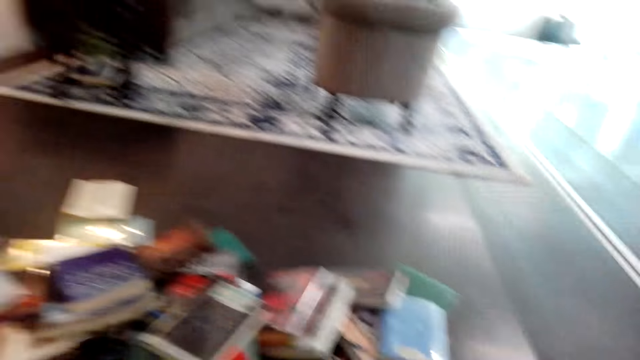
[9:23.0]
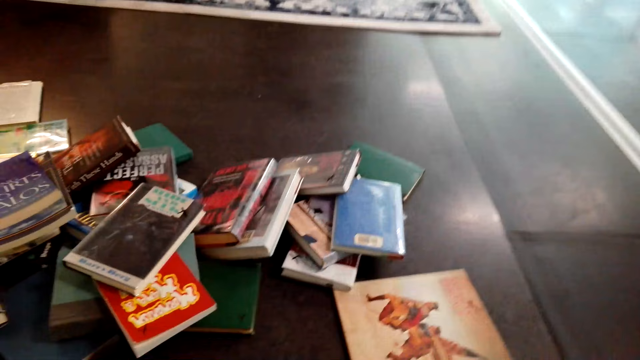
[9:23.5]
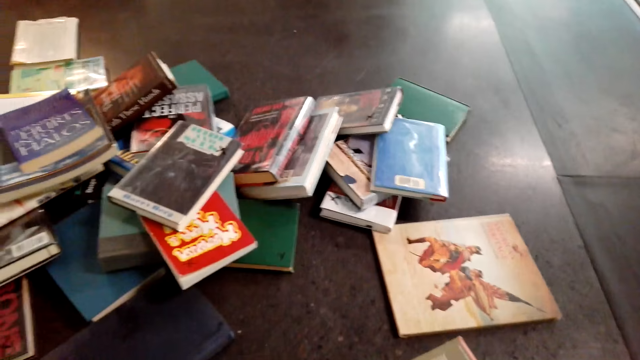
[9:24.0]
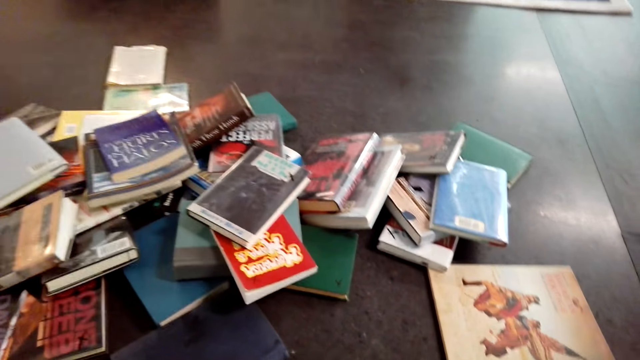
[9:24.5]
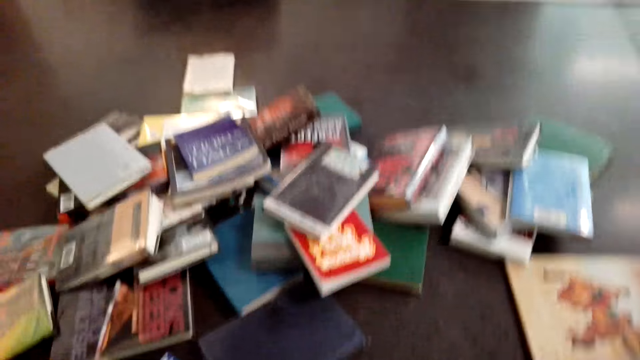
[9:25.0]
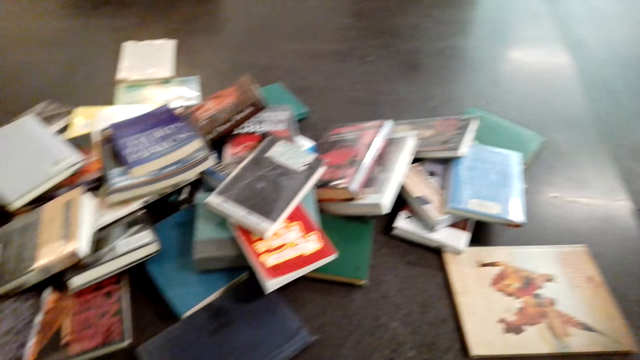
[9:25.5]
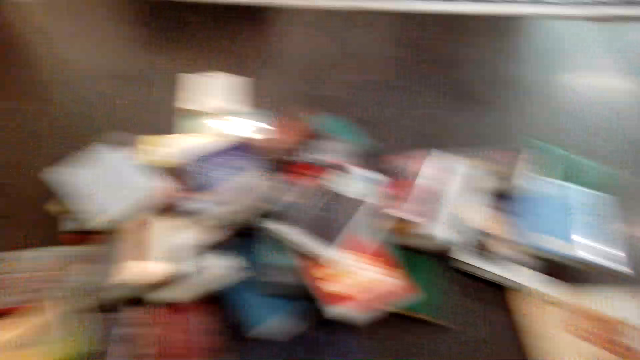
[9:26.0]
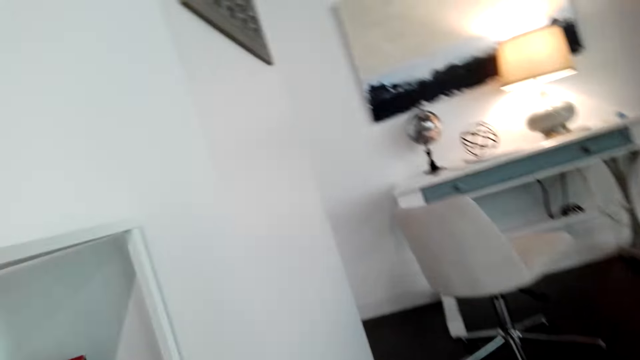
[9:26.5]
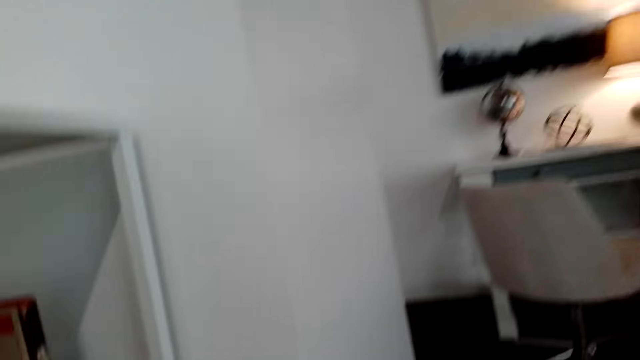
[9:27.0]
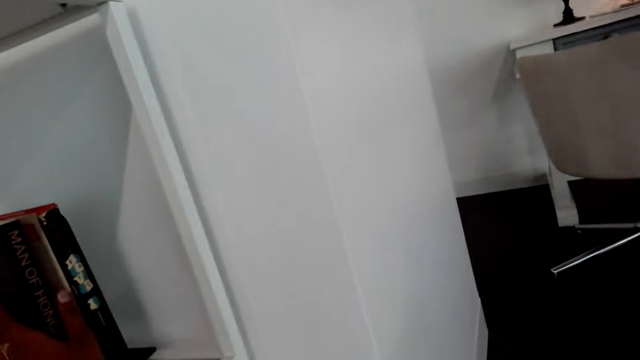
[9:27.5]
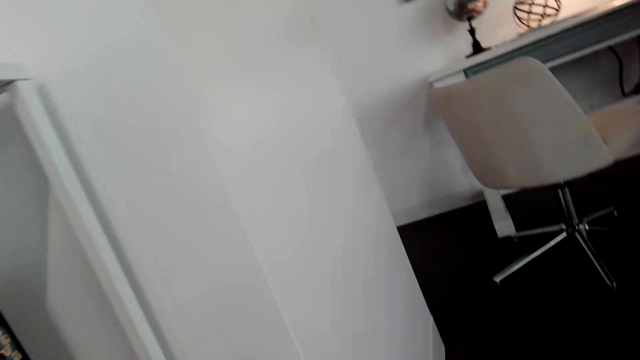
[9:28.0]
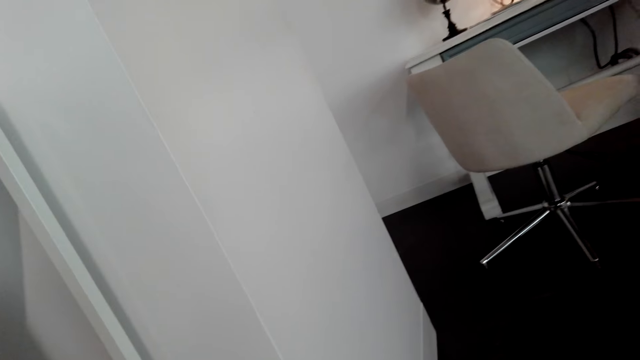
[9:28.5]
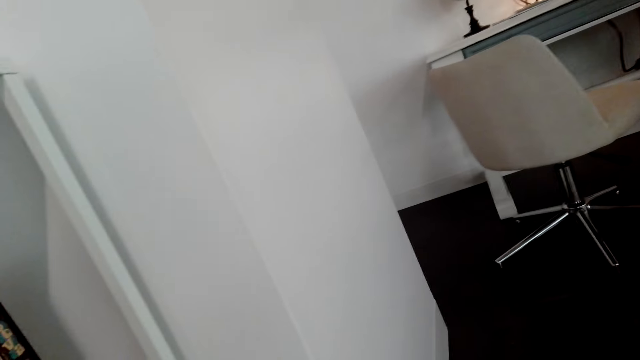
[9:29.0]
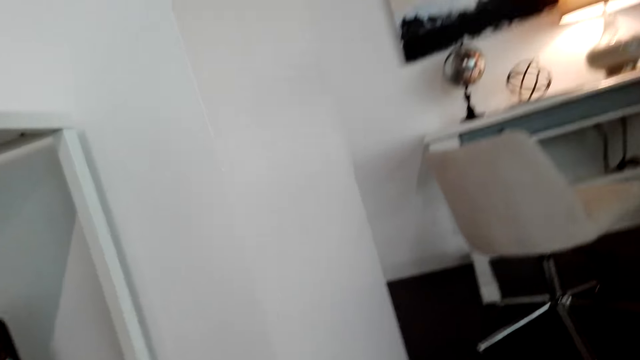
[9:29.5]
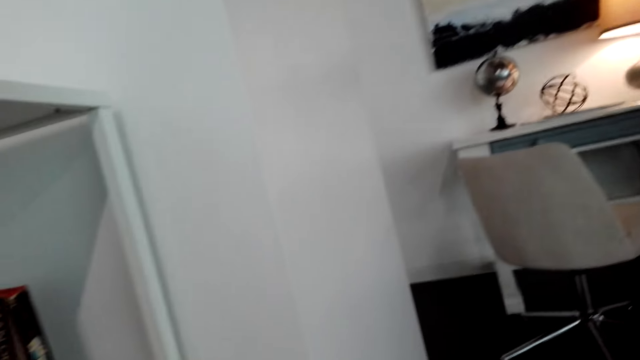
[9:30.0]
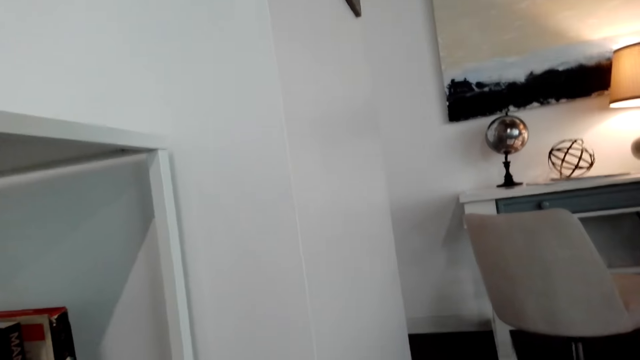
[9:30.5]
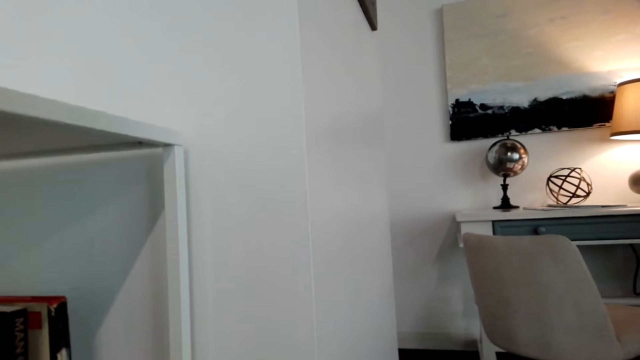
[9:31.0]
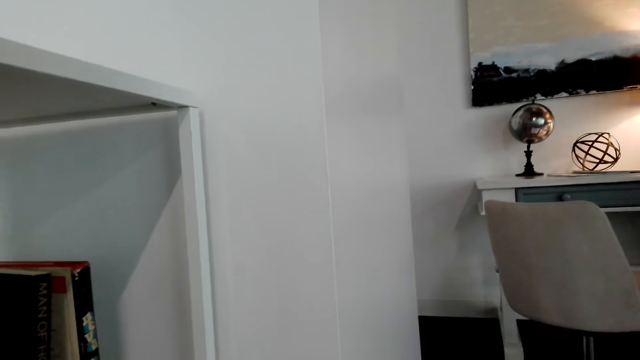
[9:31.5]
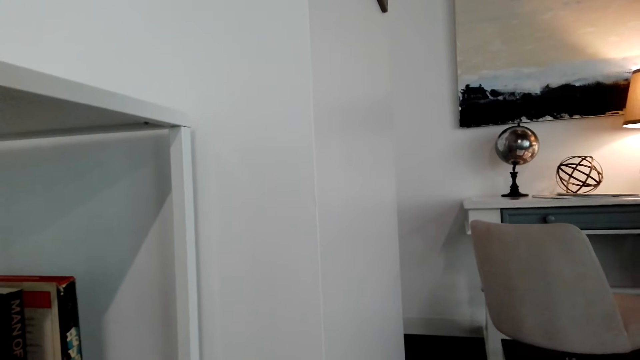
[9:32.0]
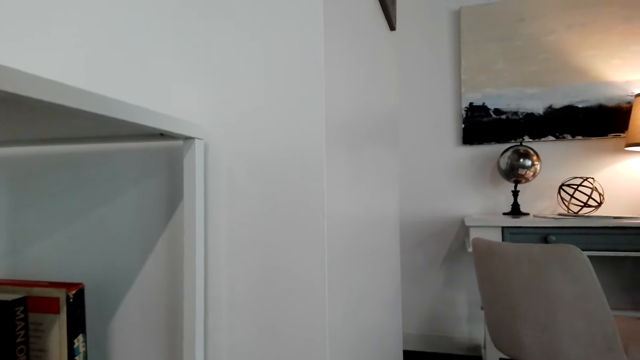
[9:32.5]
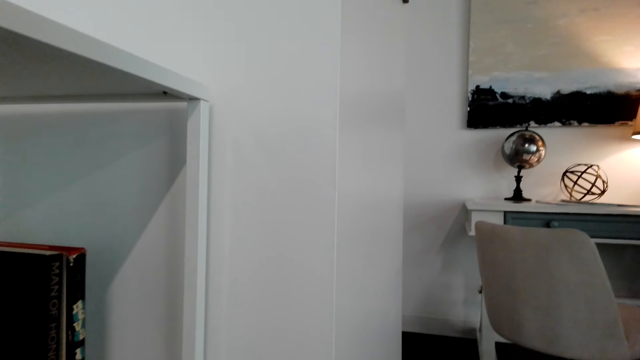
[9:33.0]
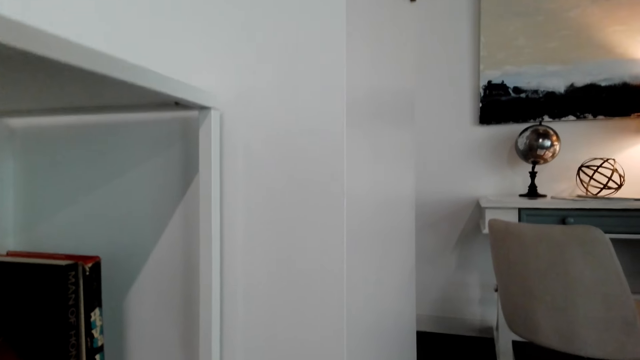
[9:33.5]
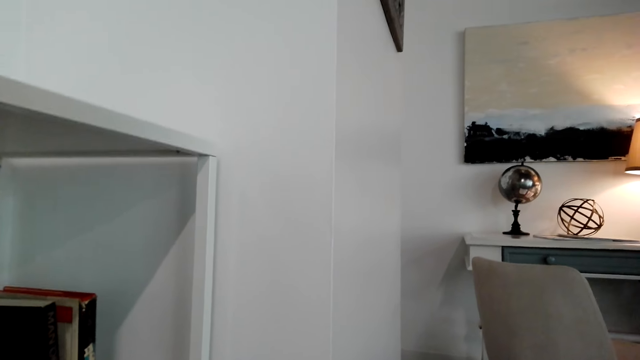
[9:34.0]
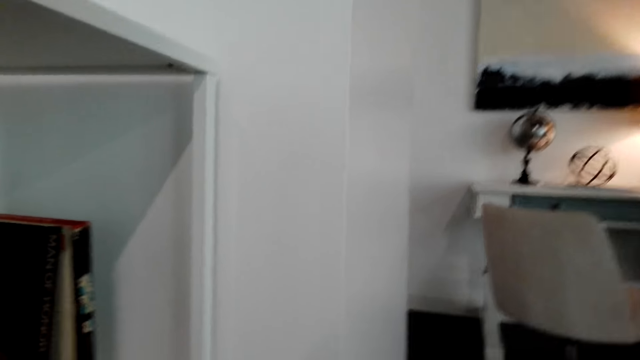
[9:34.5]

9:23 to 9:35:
The camera wearer picks up a book. They place the book on the shelf. They arrange books in the shelf.

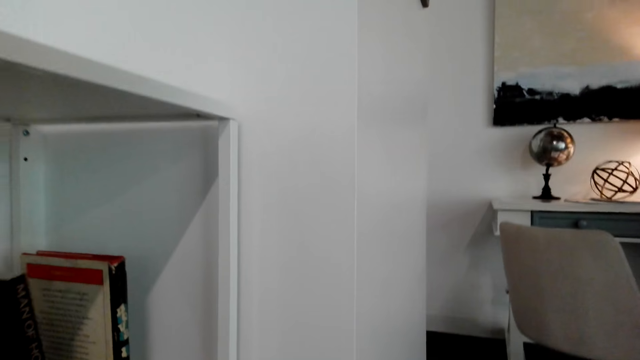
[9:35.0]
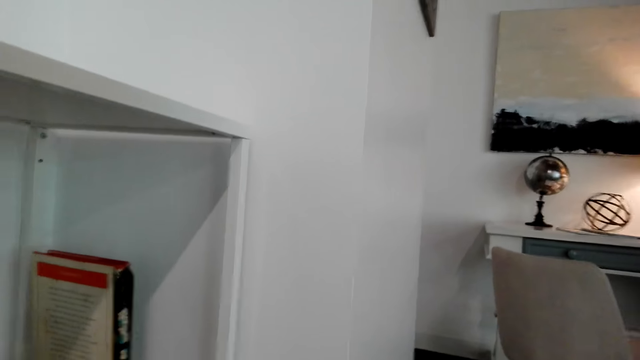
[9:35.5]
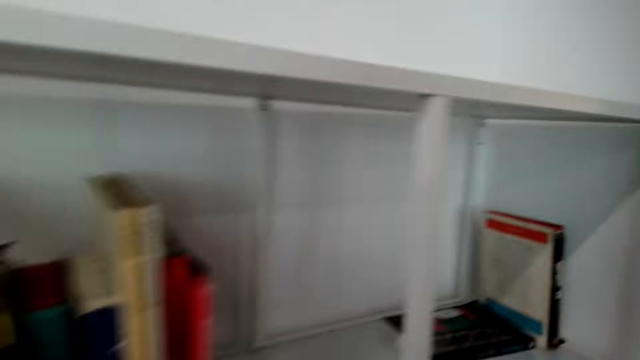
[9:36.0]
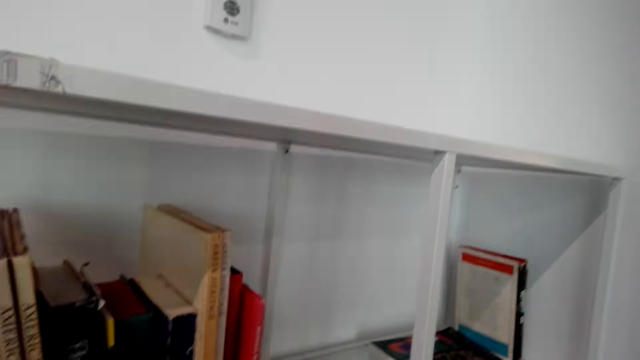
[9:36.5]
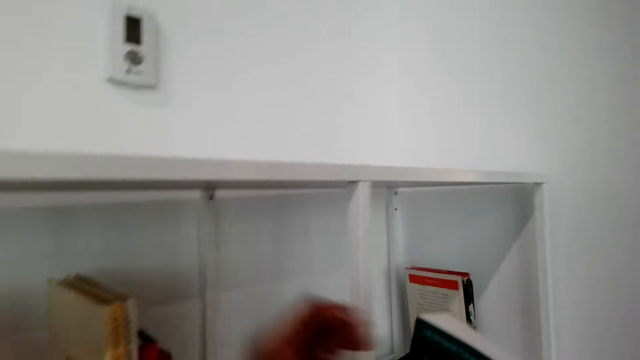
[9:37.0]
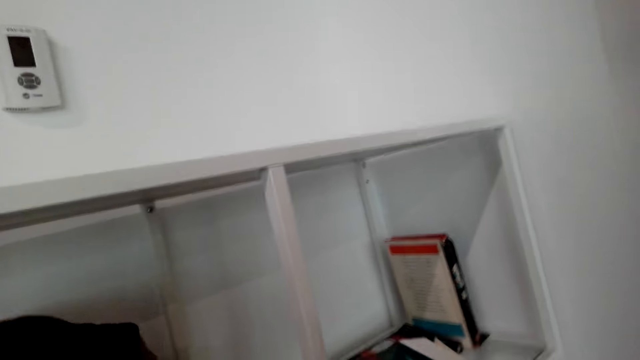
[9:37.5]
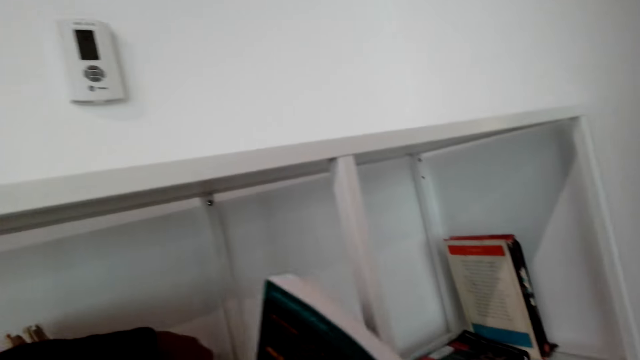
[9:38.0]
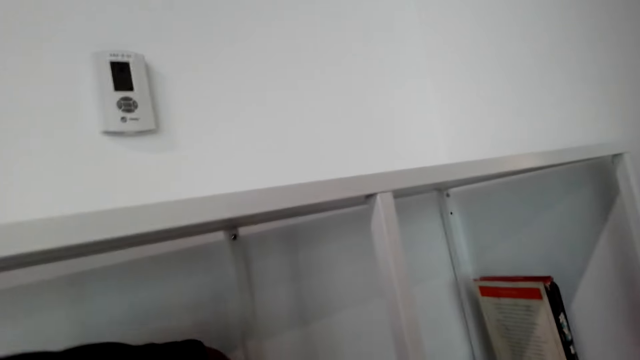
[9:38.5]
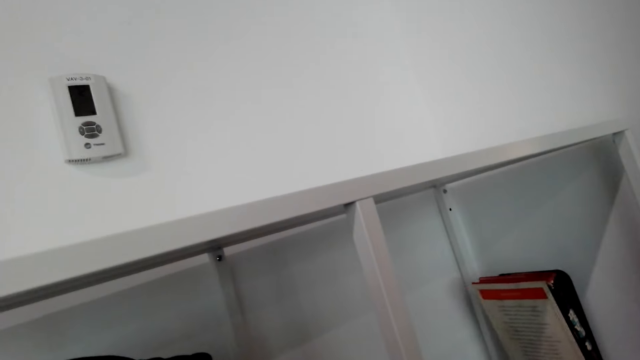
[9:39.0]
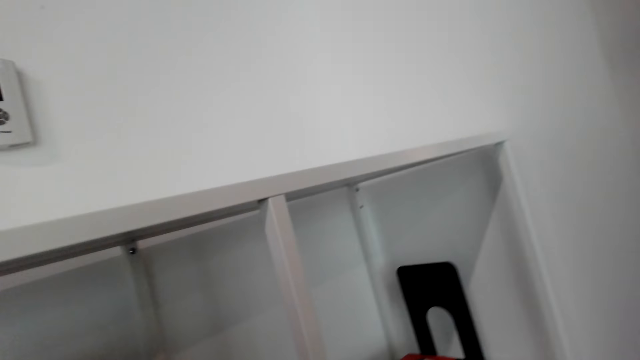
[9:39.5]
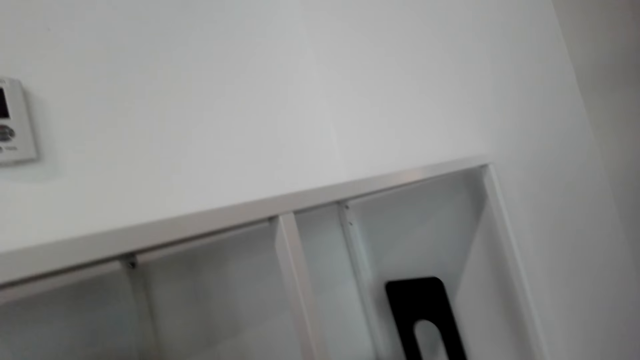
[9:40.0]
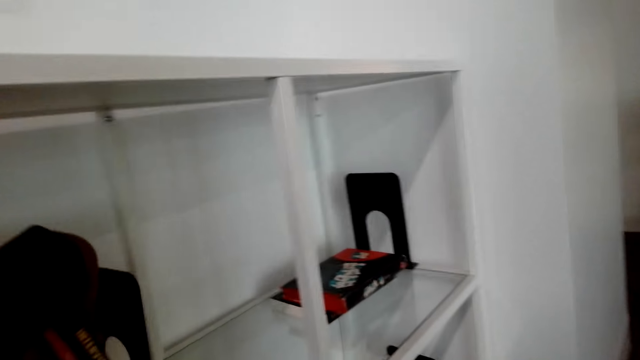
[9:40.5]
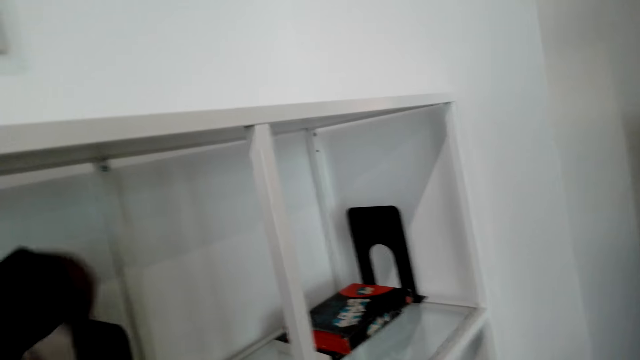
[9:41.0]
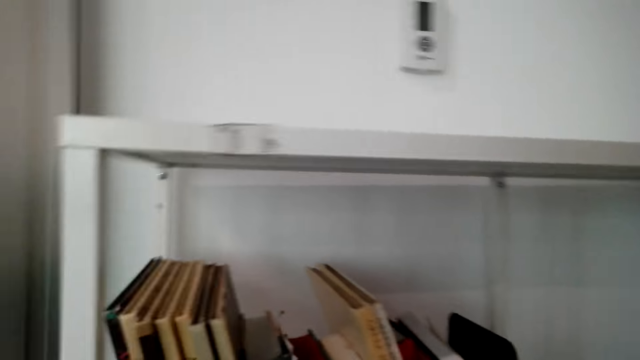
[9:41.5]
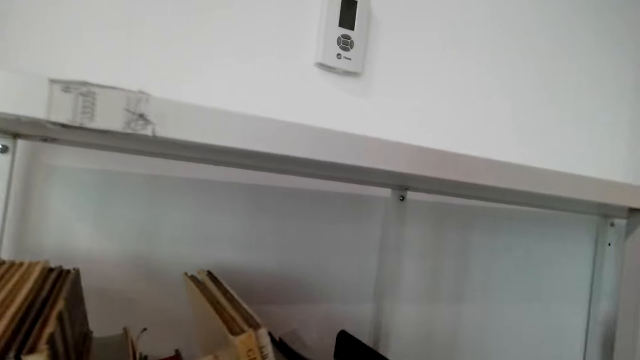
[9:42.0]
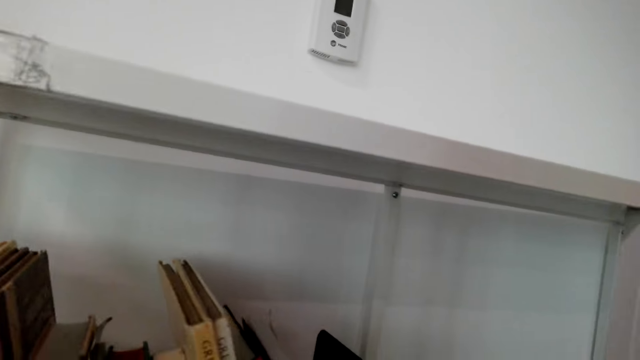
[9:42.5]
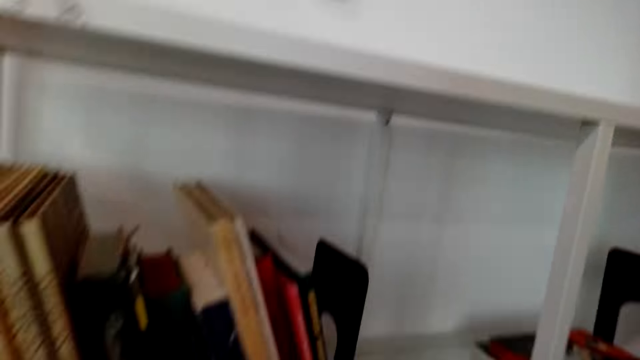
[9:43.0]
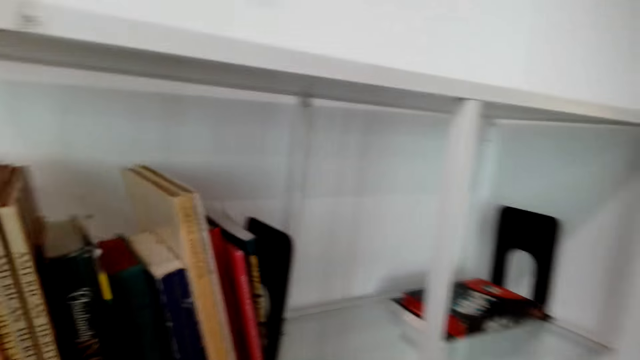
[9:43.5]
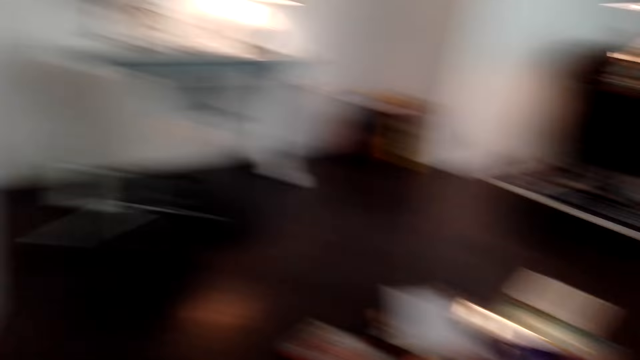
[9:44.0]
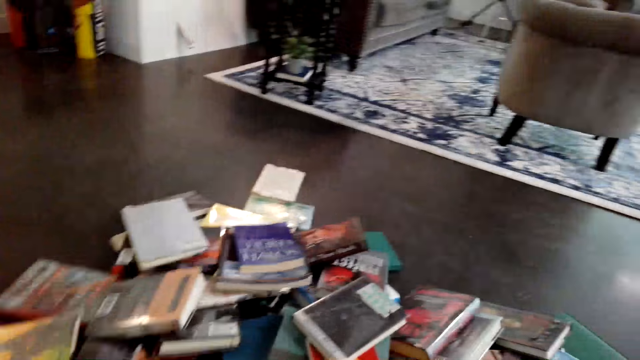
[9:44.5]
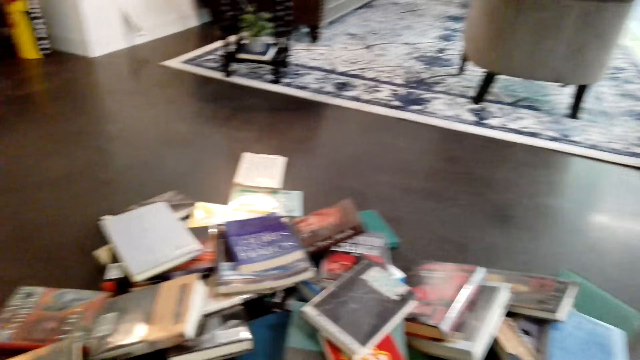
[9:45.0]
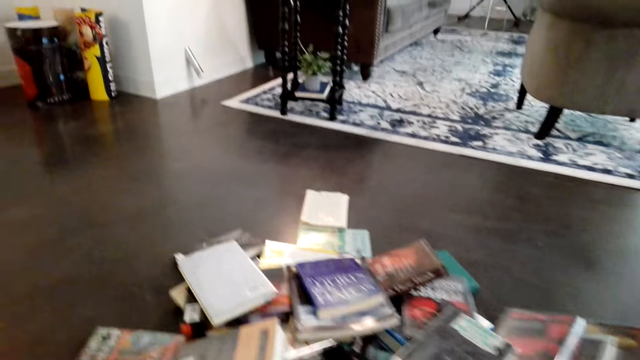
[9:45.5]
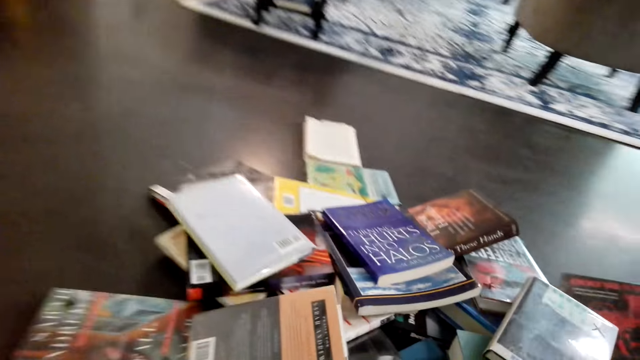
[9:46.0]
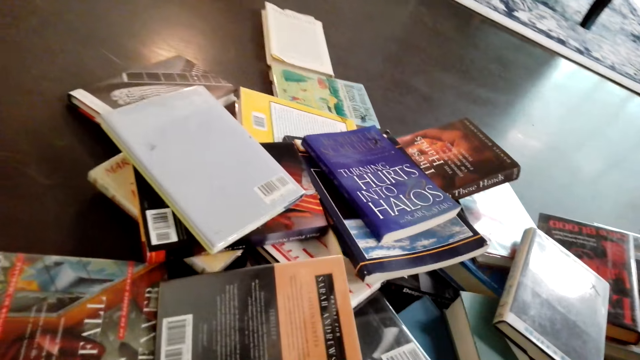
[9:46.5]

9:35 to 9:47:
The camera wearer places books on the shelf. They arrange books in the shelf. They pick up a book.
